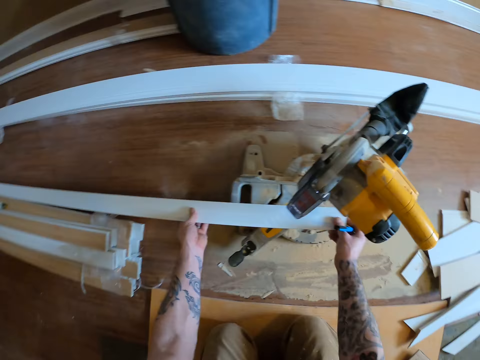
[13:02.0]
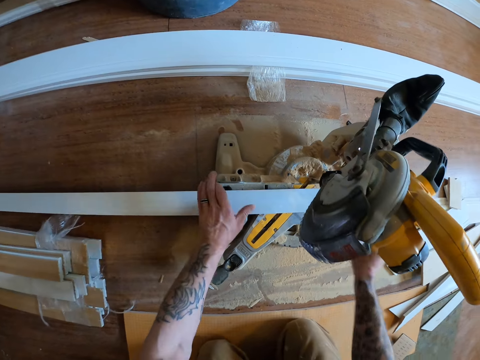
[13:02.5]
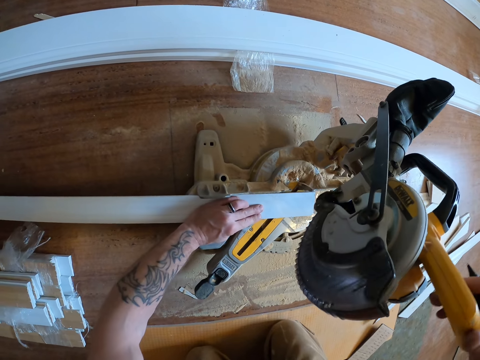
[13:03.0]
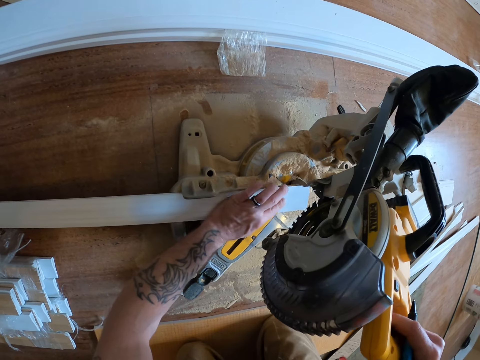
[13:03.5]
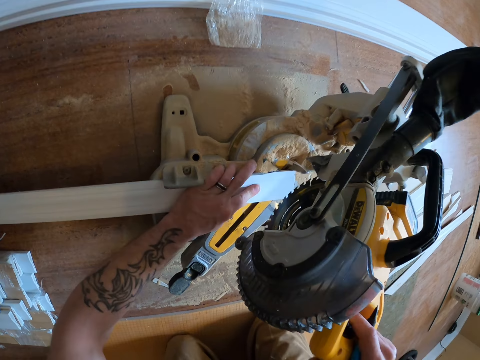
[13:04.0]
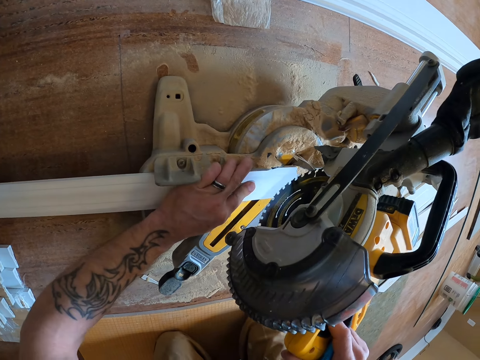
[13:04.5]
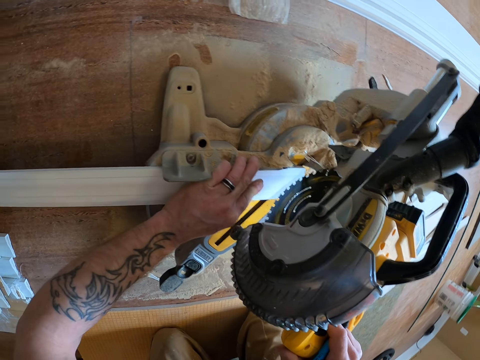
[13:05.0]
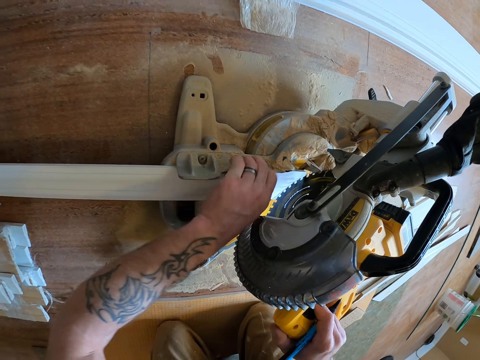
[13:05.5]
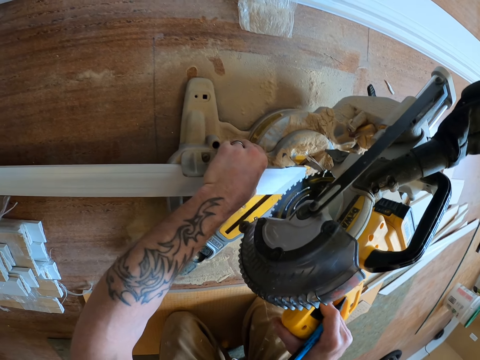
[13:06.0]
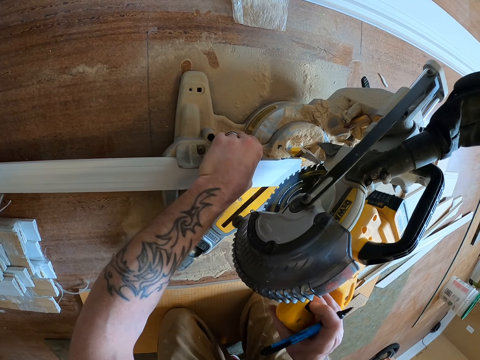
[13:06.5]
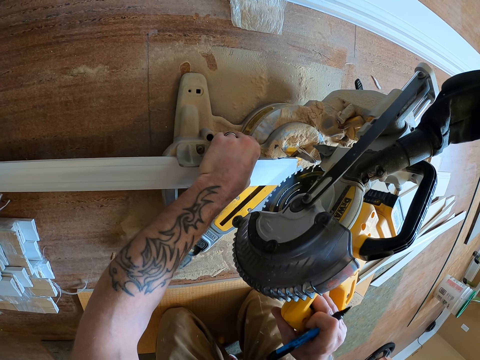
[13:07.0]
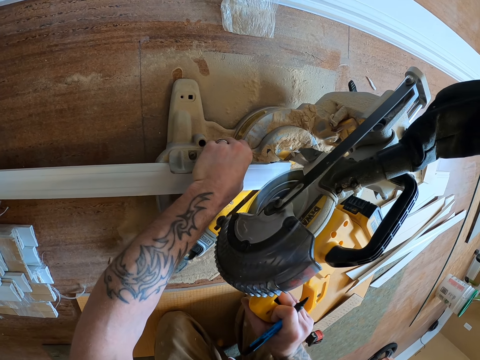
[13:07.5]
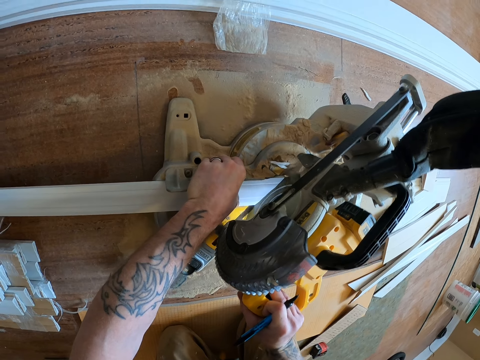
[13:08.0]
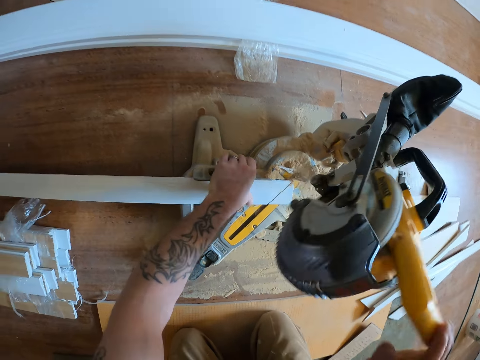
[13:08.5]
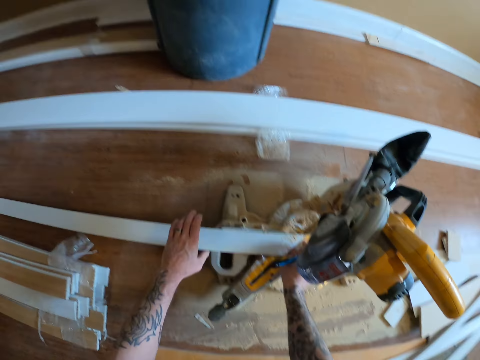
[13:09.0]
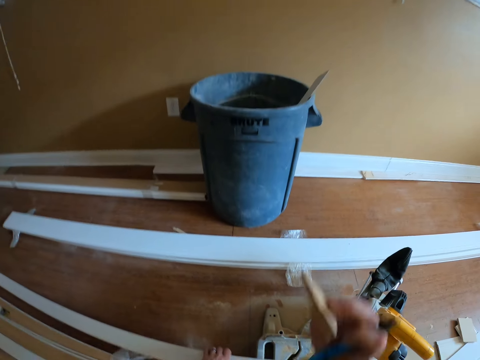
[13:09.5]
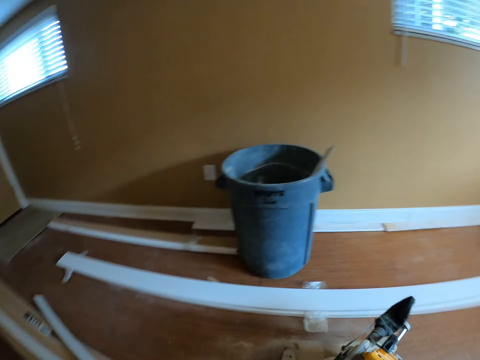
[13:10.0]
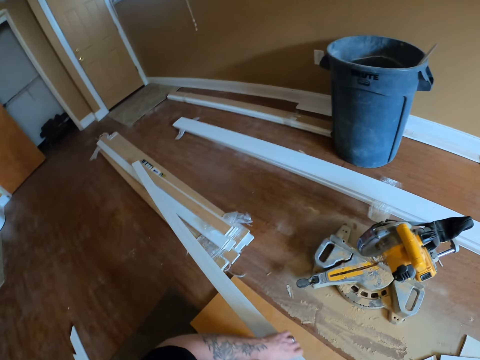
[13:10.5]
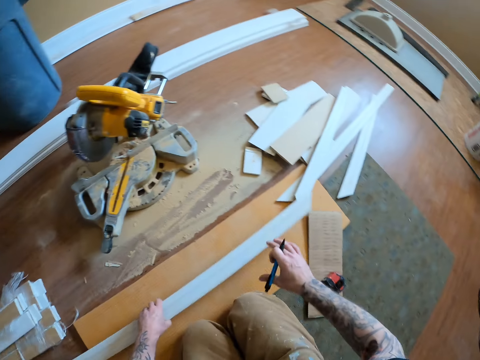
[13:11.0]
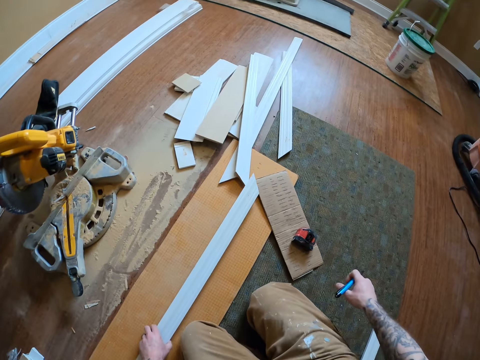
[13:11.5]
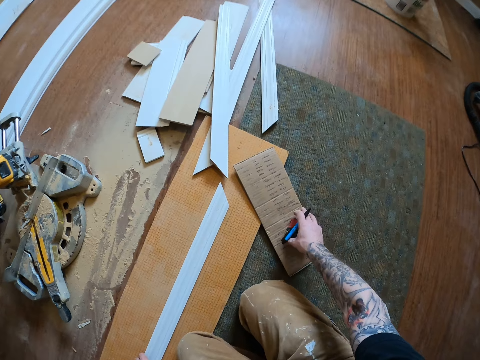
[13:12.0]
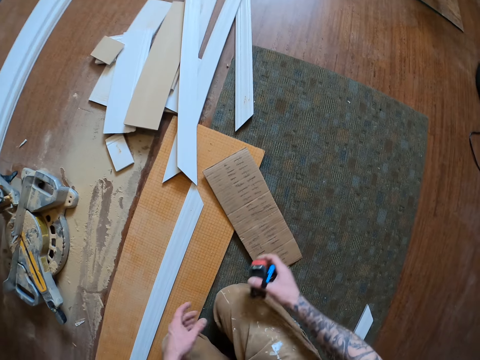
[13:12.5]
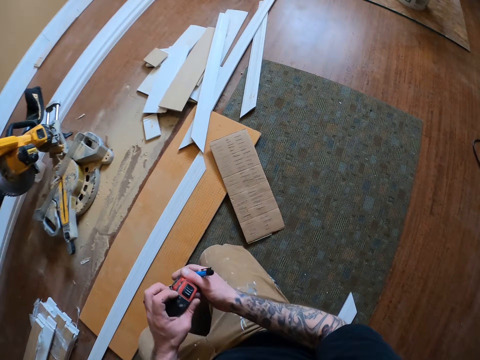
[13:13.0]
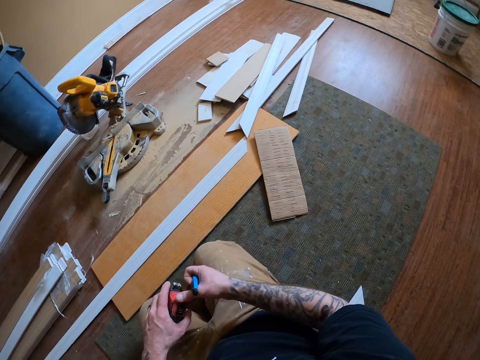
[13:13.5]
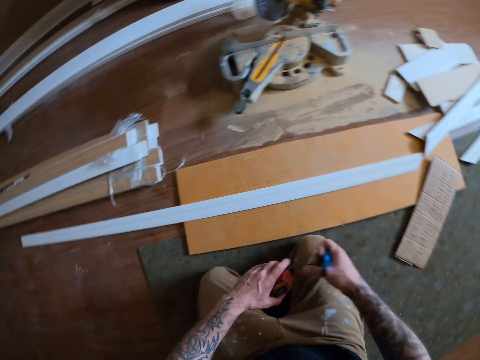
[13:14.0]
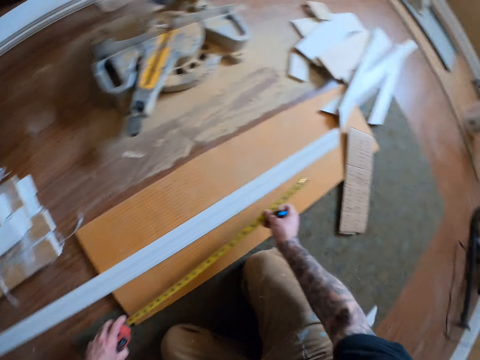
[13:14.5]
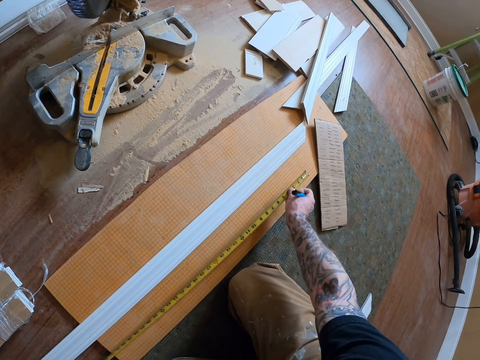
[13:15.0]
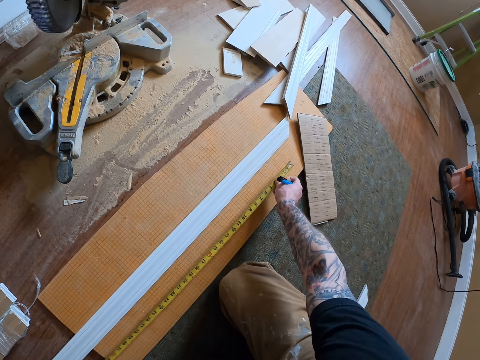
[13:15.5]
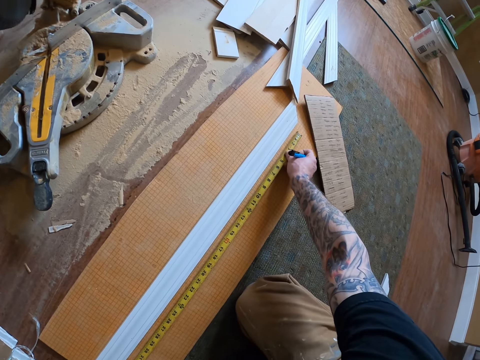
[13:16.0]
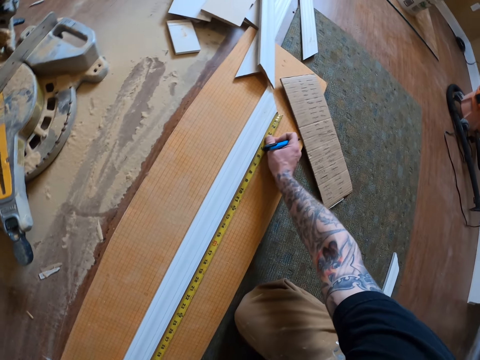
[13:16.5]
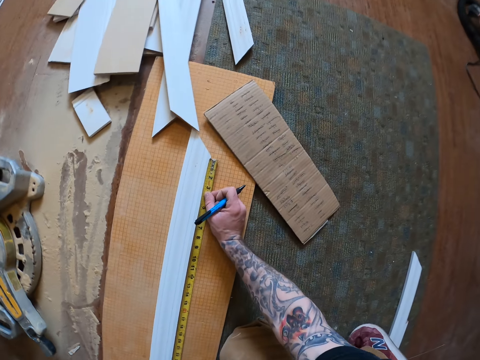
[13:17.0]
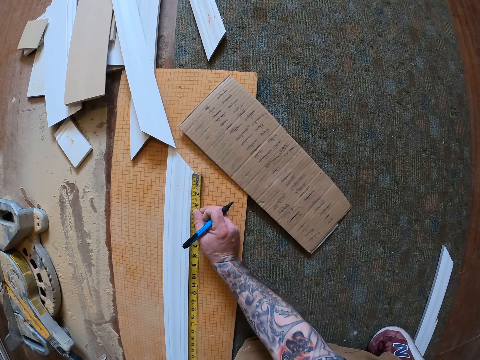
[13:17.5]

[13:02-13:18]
The camera wearer places the wooden plank on the cutting base of the circular saw or wood cutter machine. They adjust the wood cutter machine. They cut the wooden plank with the circular saw. They adjust the wood cutter machine. They pick up a piece of wood from the base of the circular saw and throw the piece of wood in the trash bin. They drop the wooden plank on the ground. They pick up a tape rule or tape measure from the ground. They pull the tape measure. They measure the wooden plank with the tape rule.

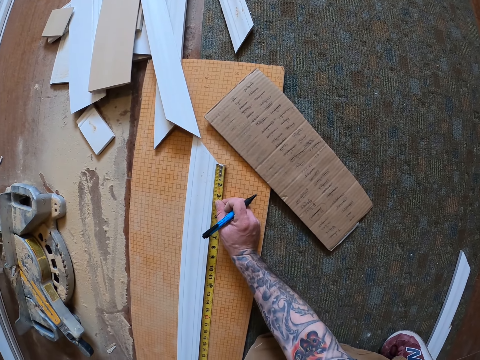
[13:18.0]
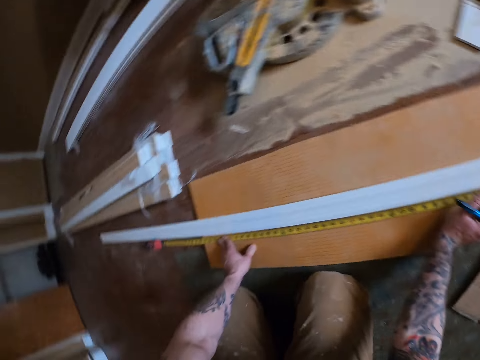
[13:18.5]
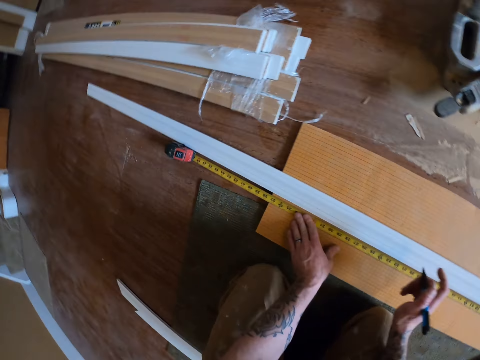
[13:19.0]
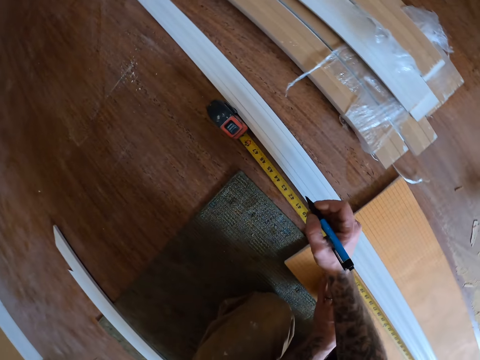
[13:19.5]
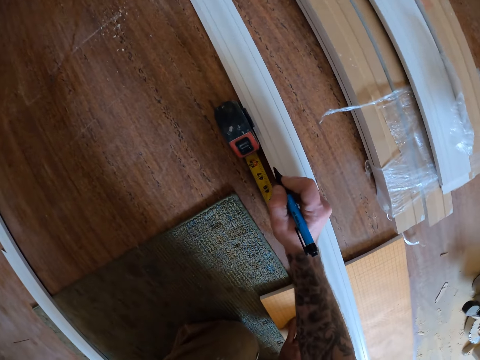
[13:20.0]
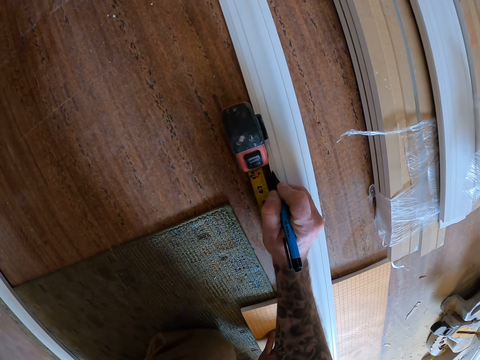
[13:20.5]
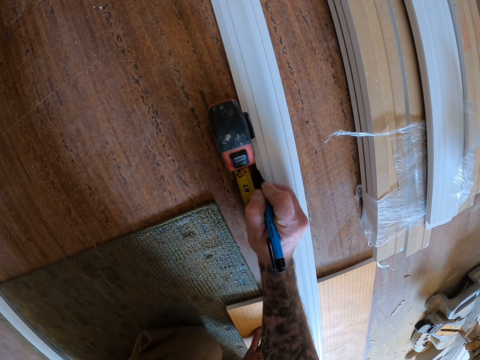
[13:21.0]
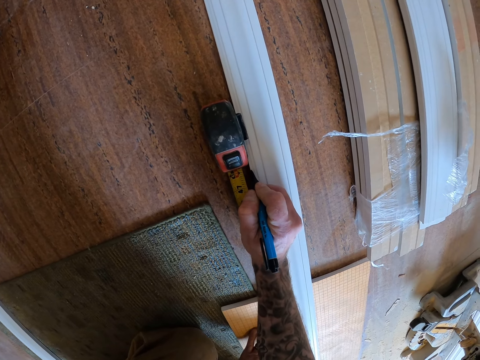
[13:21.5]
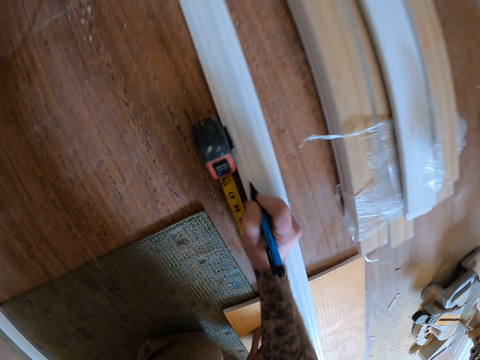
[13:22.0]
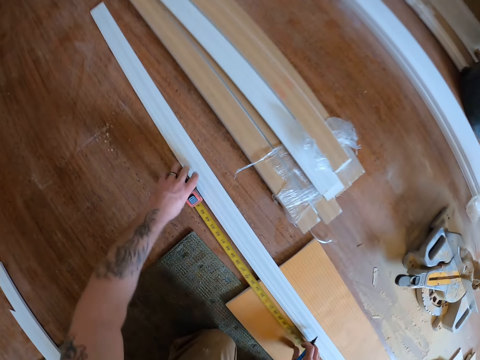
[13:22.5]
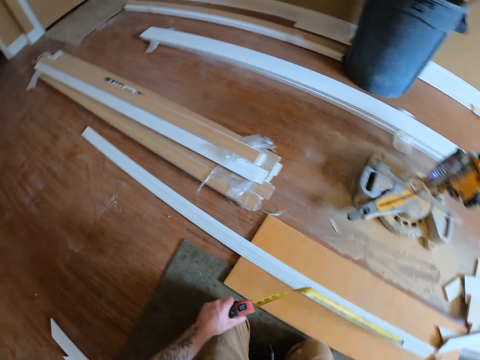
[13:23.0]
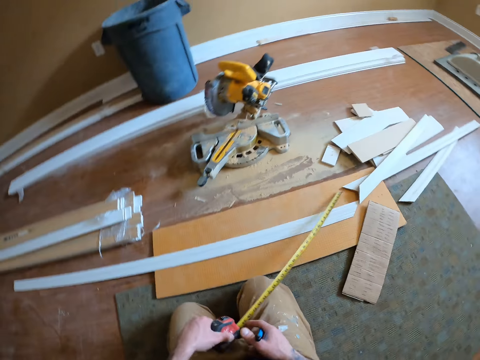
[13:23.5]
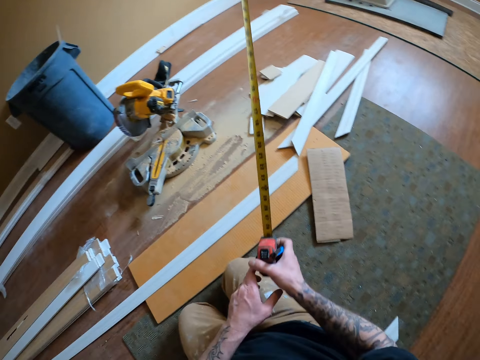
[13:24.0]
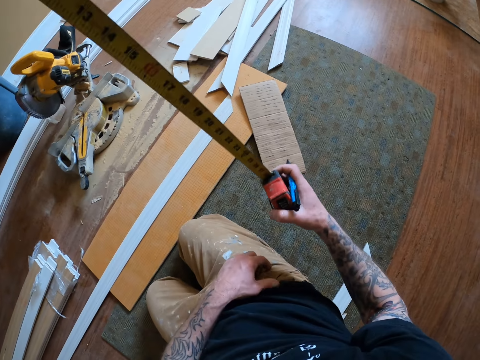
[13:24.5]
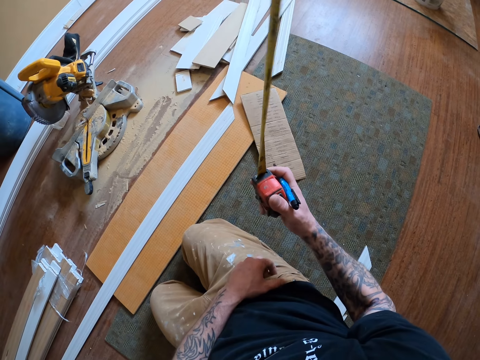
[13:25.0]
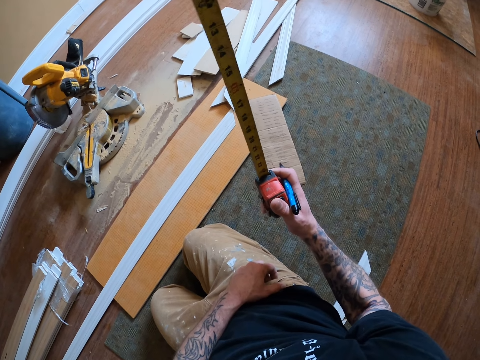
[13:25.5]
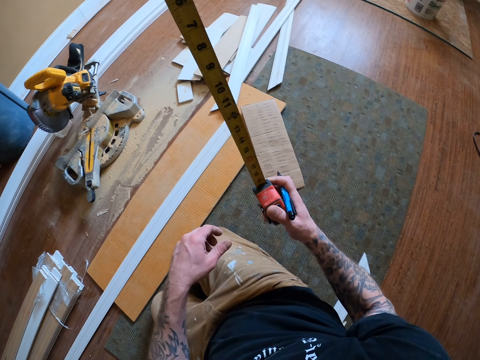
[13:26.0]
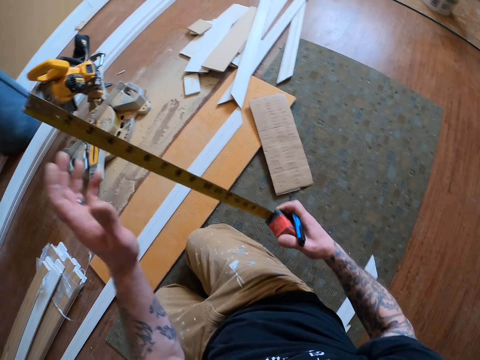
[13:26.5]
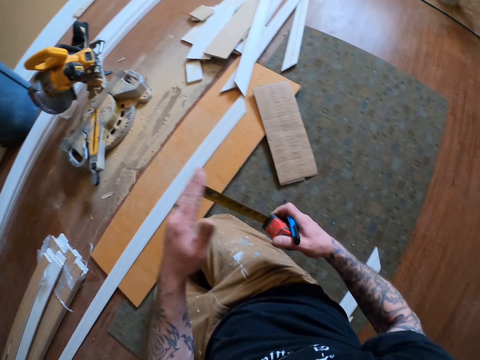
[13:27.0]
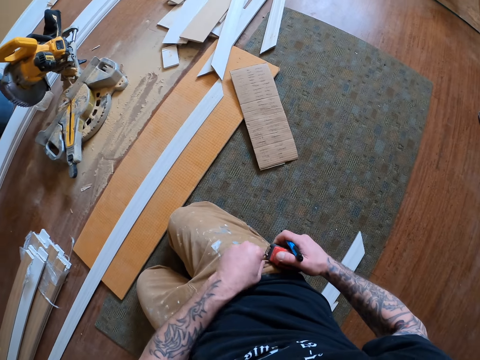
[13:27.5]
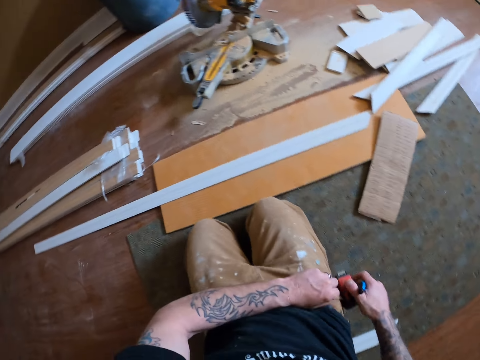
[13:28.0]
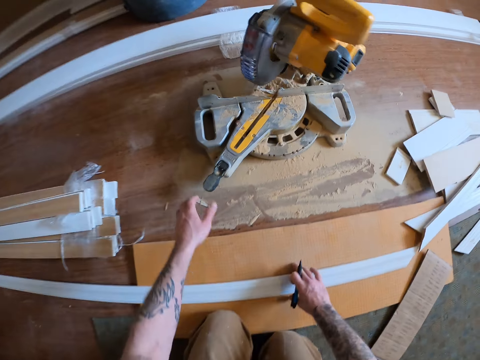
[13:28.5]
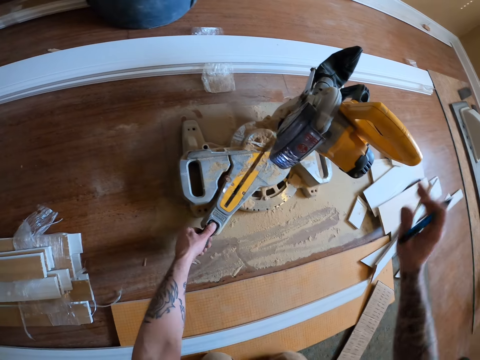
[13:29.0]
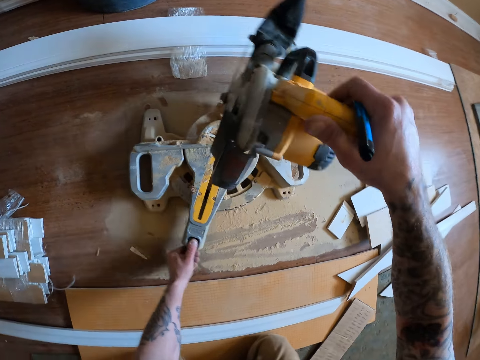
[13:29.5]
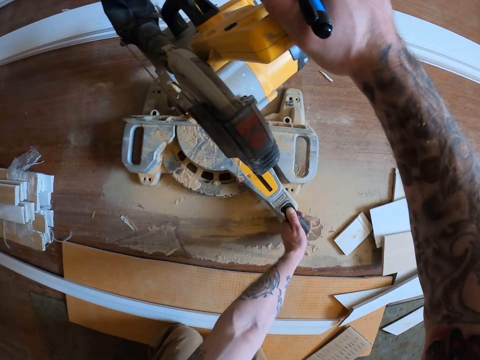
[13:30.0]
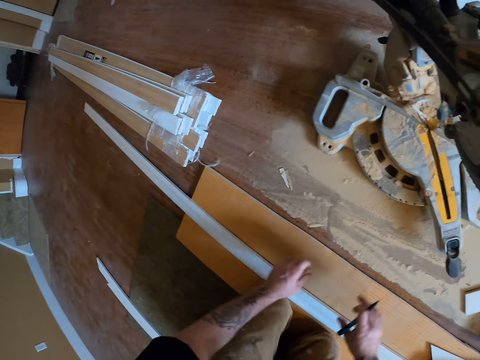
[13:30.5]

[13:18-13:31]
The camera wearer marks a point on the wooden plank with a pen. He picks up a tape rule from the ground. He pushes the tape back into the tape rule casing. He hooks the tape rule to his pants. He turns the wood cutter machine. He adjusts the neck of the circular saw.
